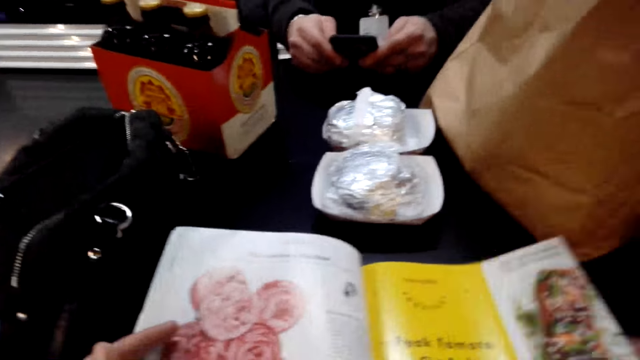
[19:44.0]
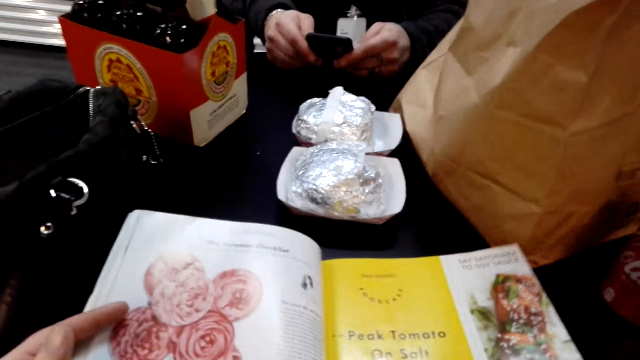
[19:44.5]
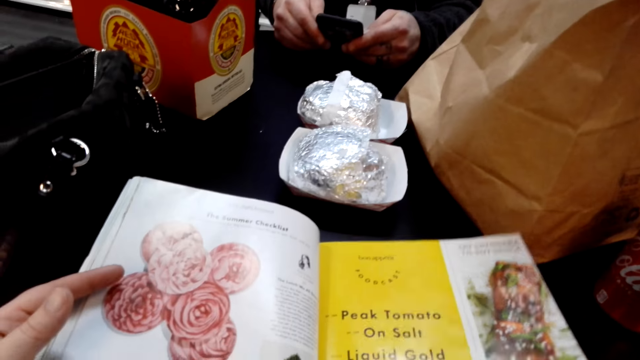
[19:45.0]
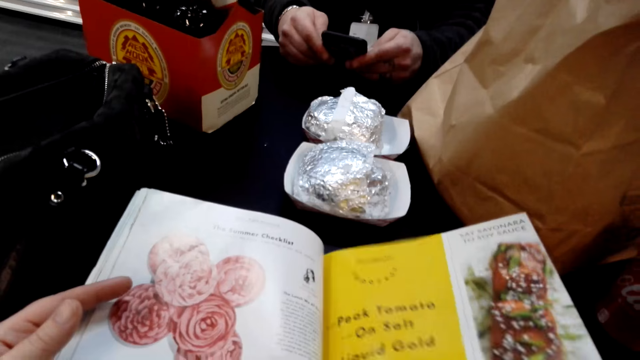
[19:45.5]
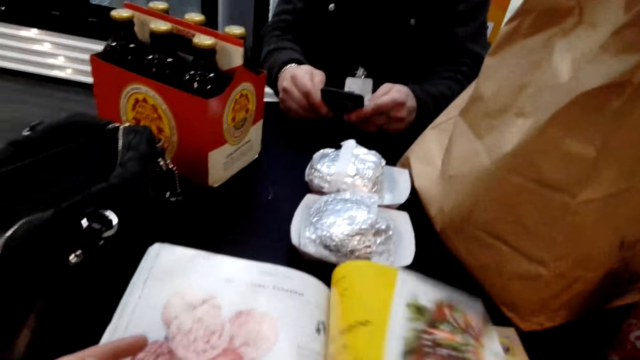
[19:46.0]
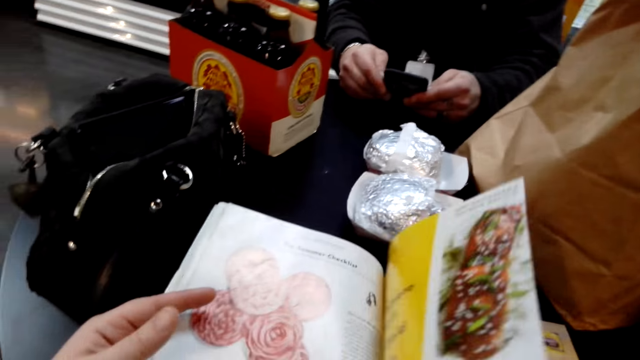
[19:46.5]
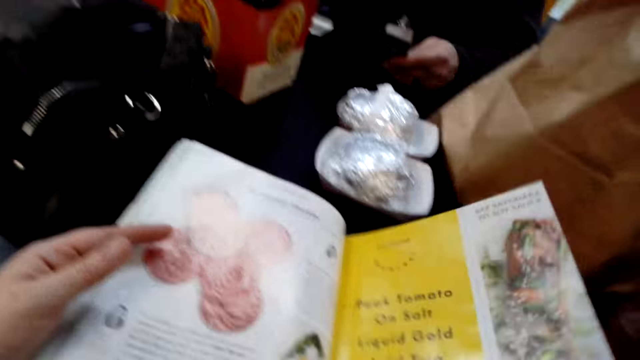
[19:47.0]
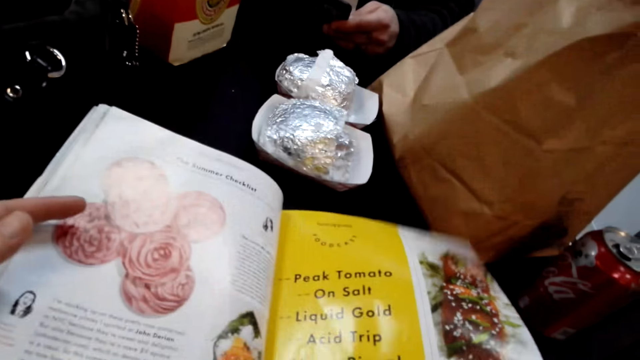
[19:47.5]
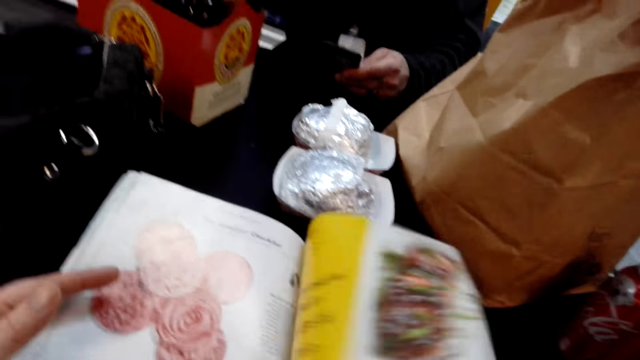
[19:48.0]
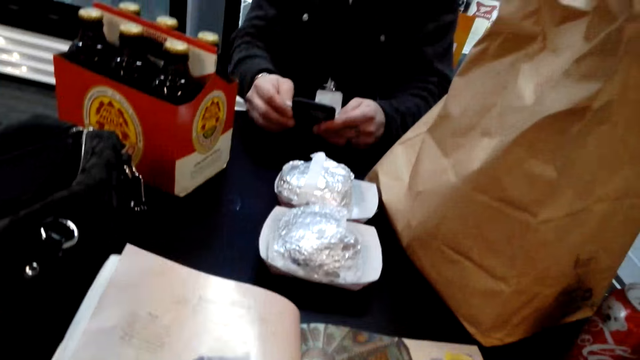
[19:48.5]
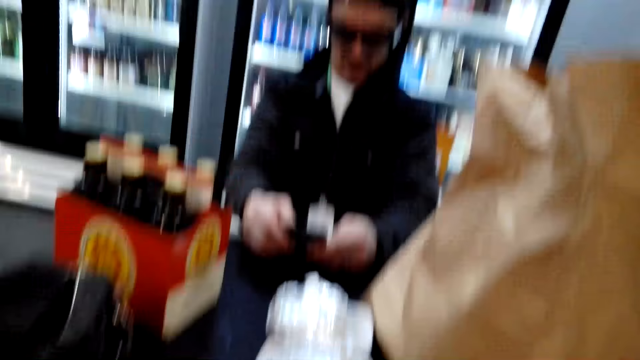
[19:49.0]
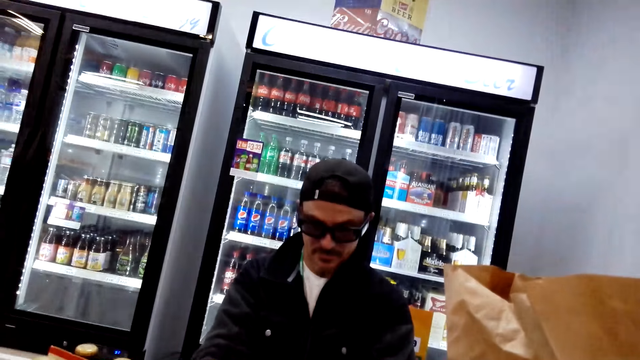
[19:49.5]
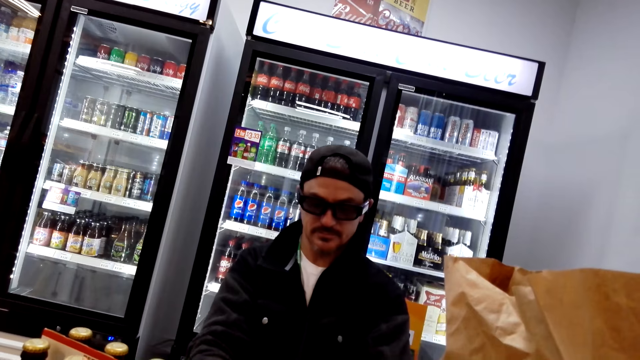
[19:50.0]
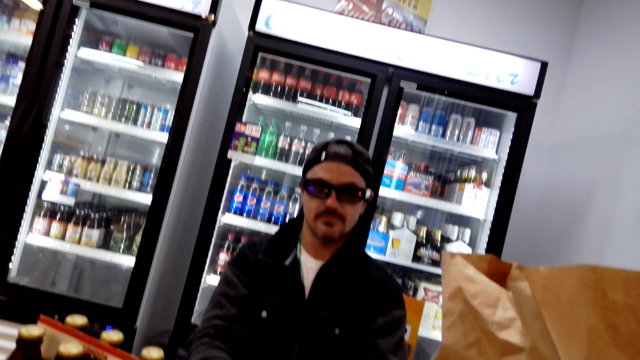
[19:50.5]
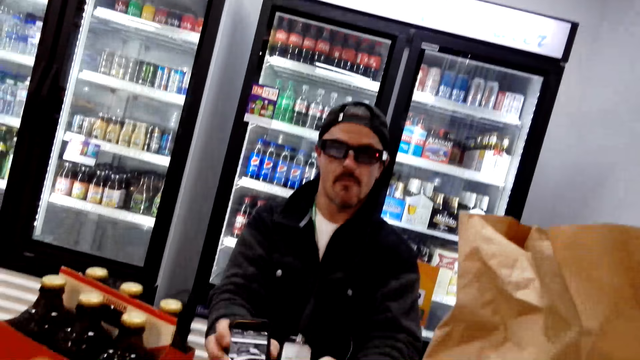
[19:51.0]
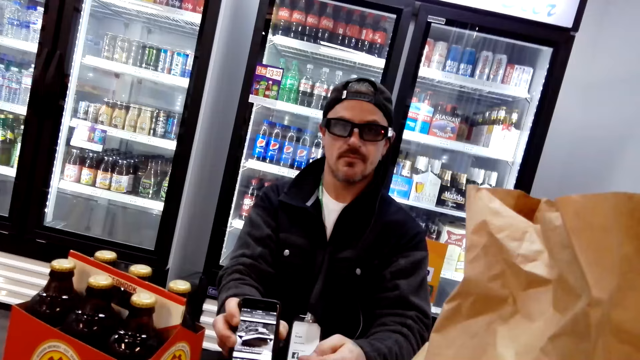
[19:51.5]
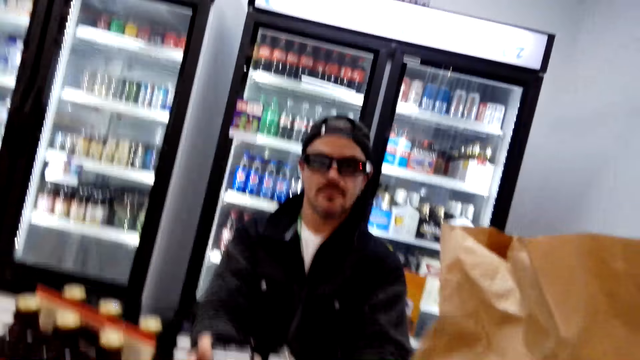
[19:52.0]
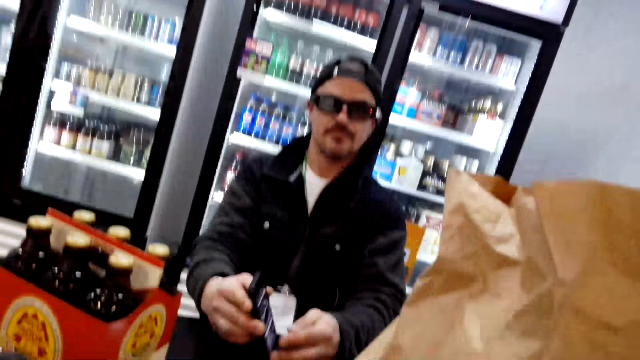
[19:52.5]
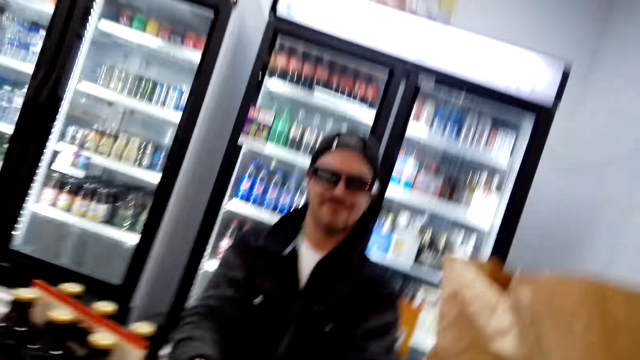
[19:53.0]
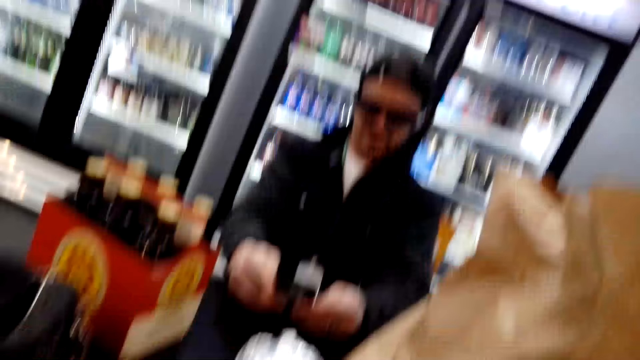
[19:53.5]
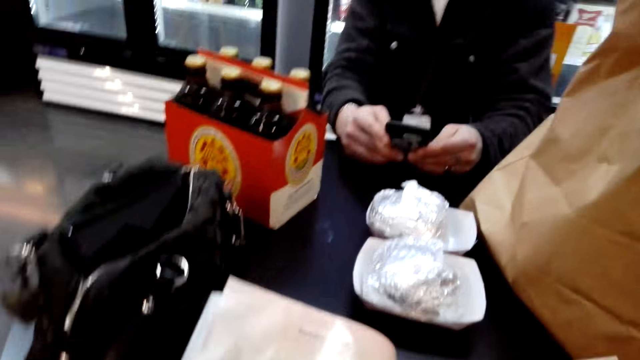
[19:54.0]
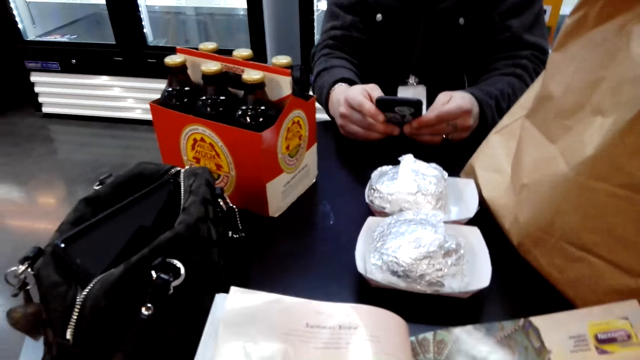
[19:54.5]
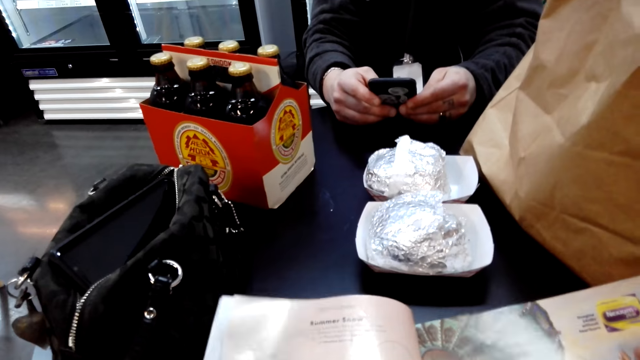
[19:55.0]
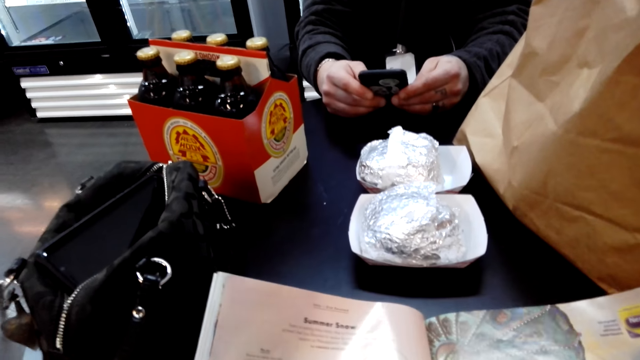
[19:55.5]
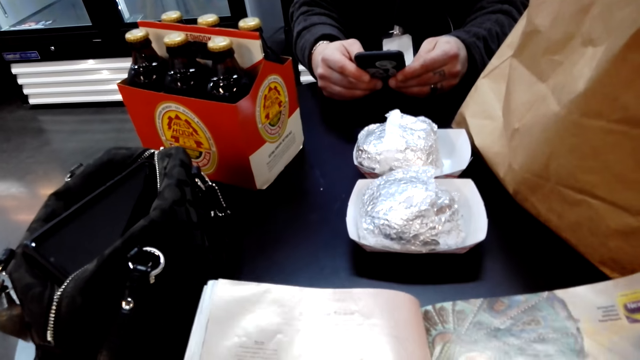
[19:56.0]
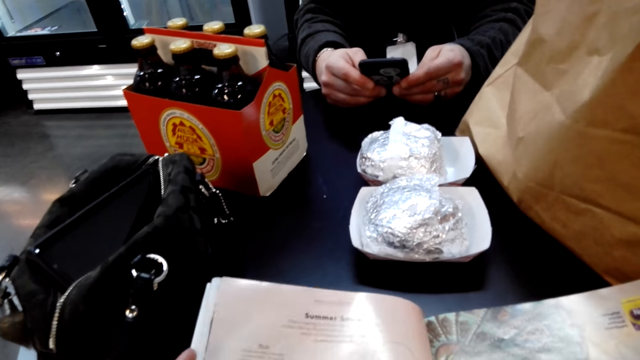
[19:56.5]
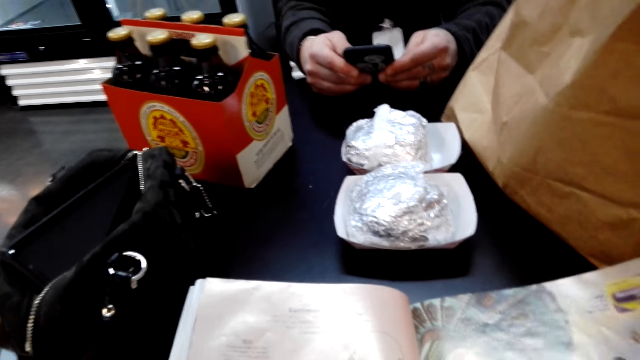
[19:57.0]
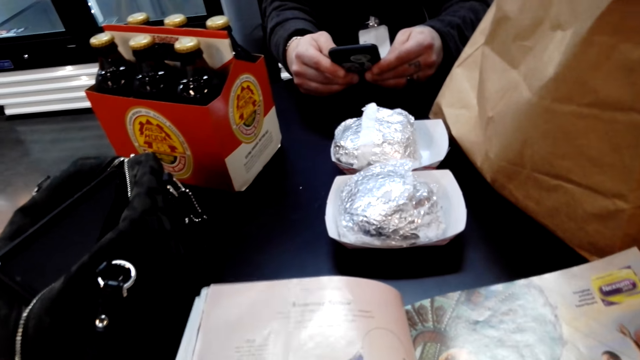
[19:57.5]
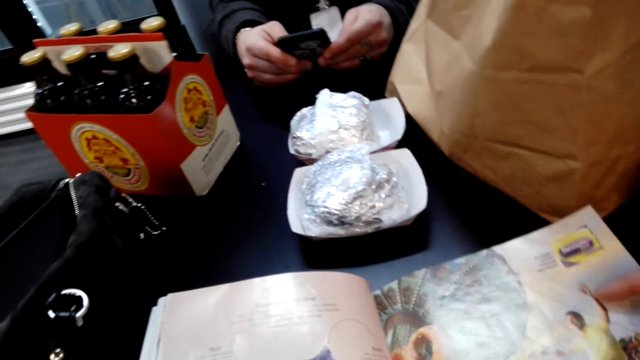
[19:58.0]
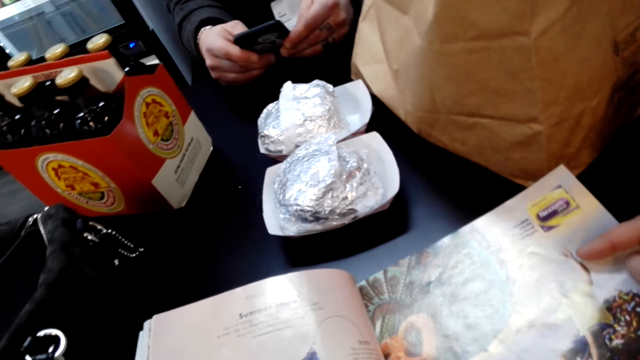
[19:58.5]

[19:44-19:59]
The camera wearer opens a page of the book. A person shows the camera wearer the phone. The camera wearer talks to the person. The person uses the phone. The camera wearer reads the book.

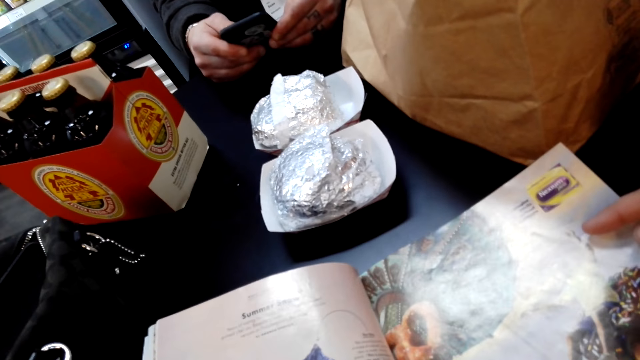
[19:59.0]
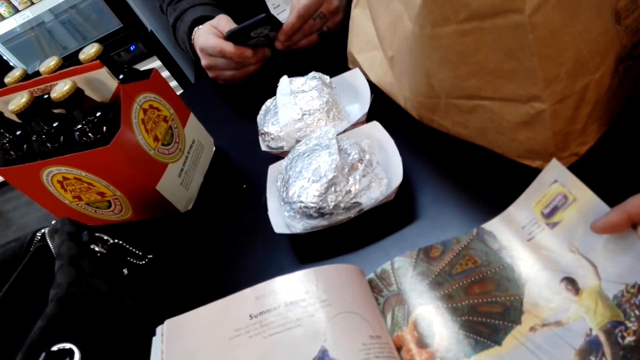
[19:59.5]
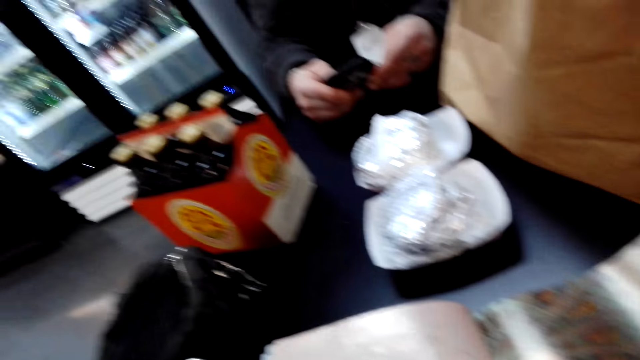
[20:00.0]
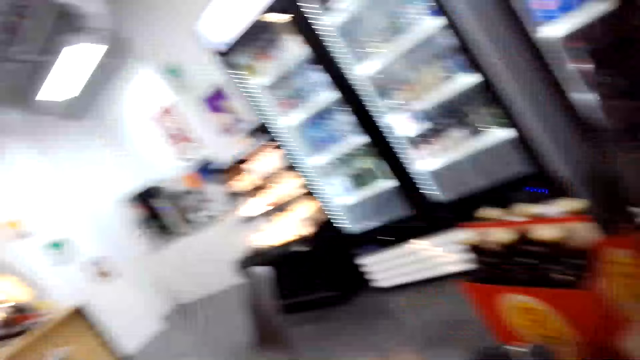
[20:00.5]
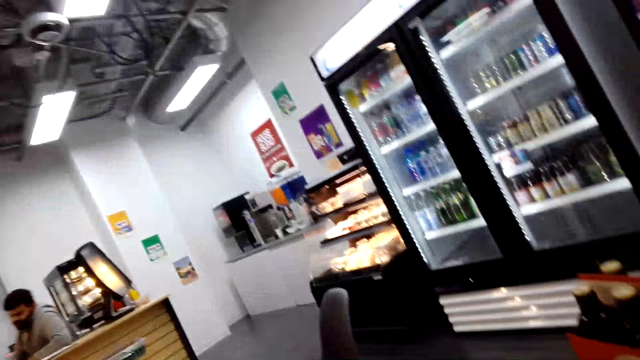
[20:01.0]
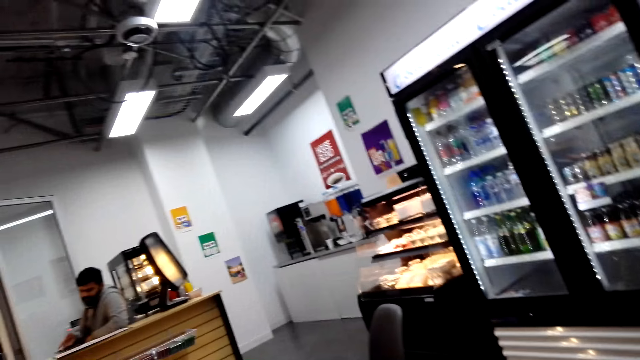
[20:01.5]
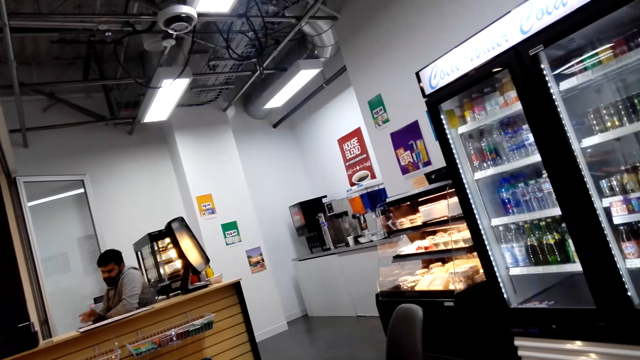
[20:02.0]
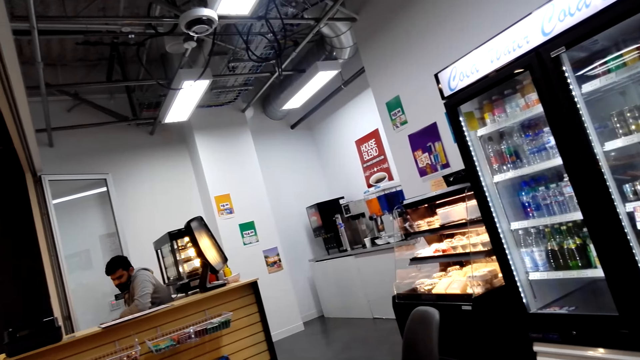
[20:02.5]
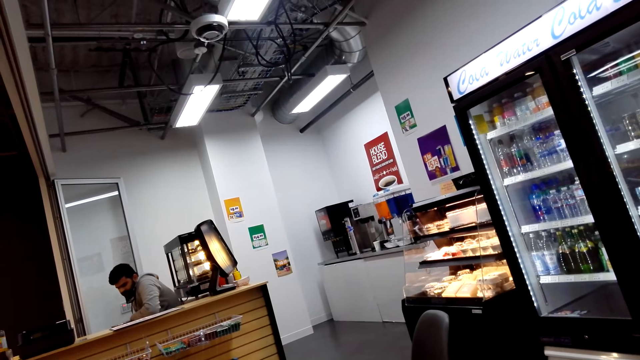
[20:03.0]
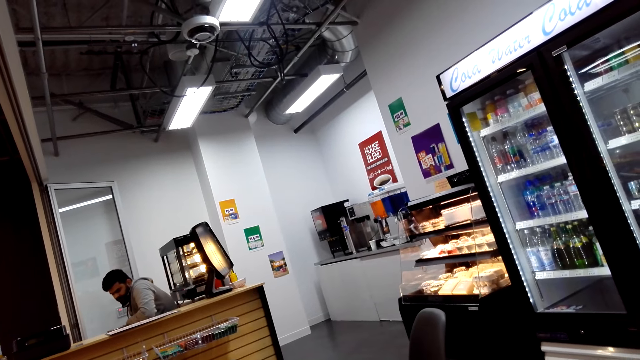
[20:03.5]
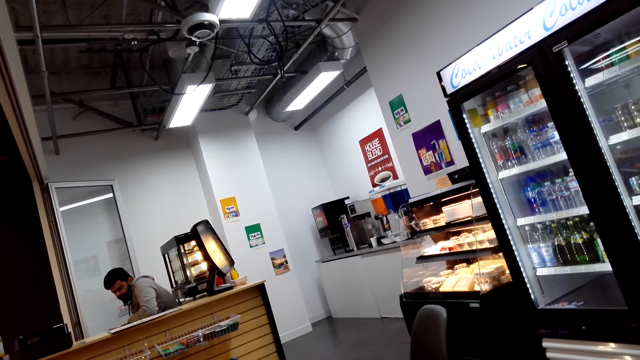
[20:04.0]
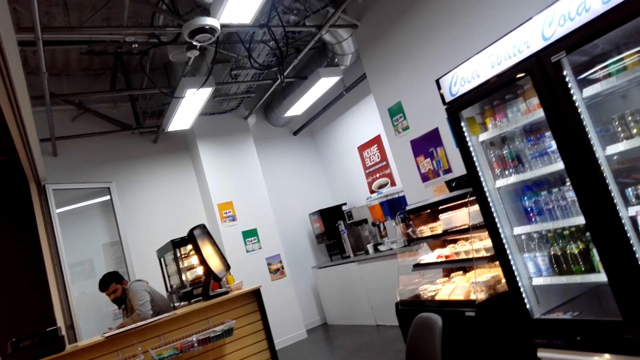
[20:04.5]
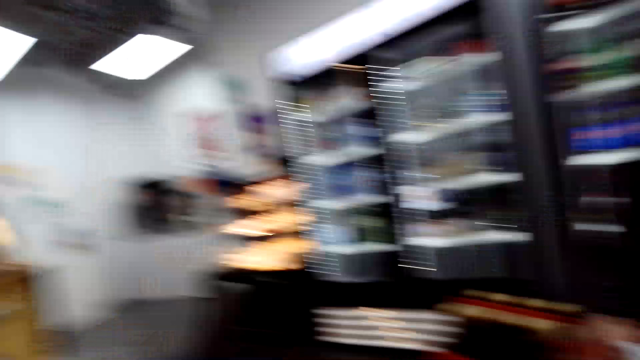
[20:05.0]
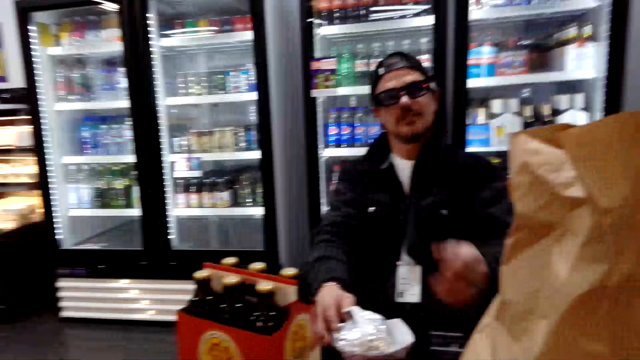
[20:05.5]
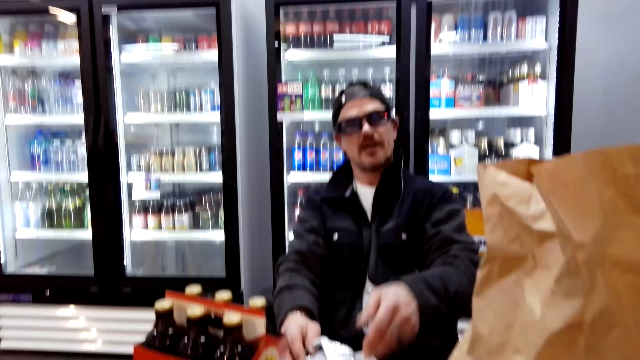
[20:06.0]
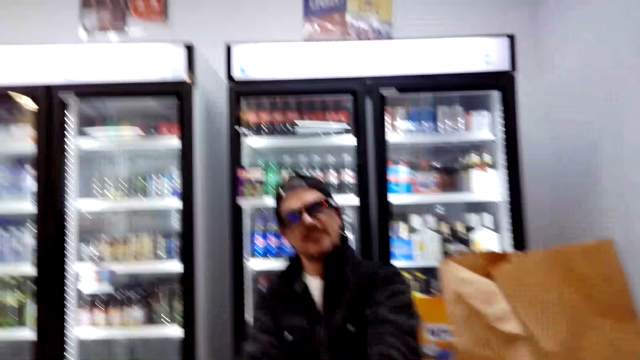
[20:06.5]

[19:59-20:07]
The camera wearer looks around.
